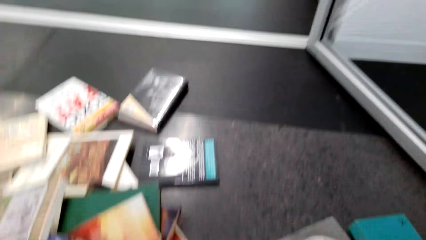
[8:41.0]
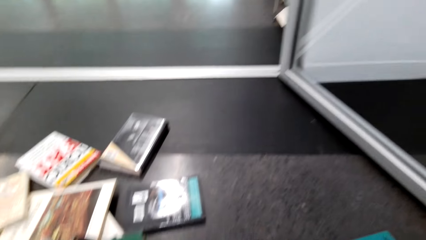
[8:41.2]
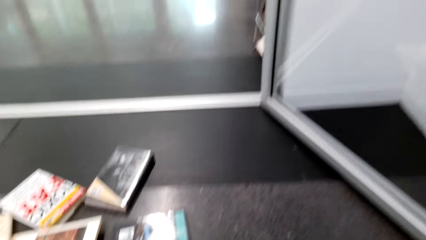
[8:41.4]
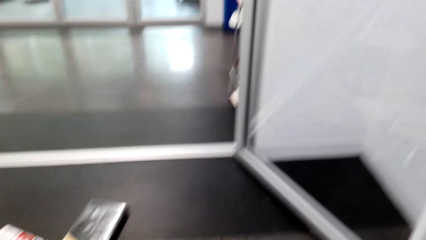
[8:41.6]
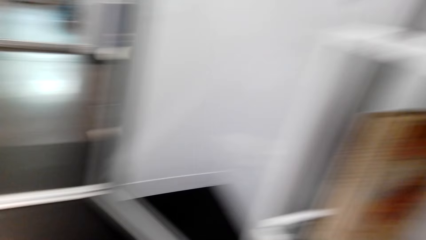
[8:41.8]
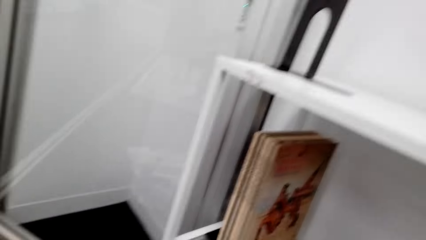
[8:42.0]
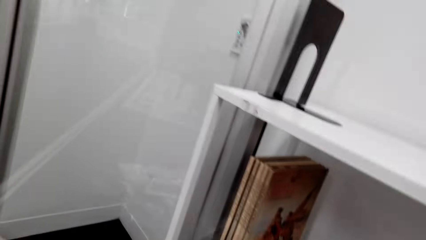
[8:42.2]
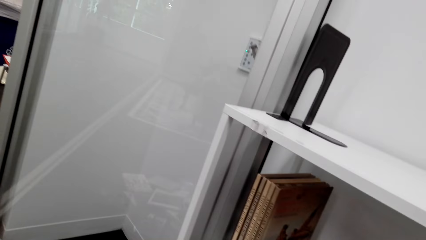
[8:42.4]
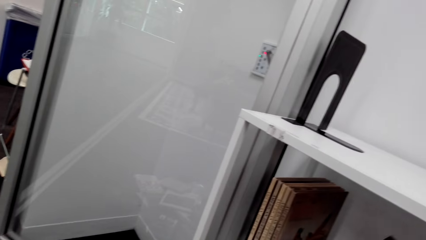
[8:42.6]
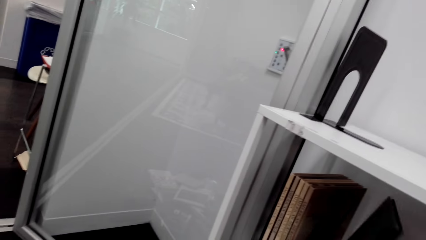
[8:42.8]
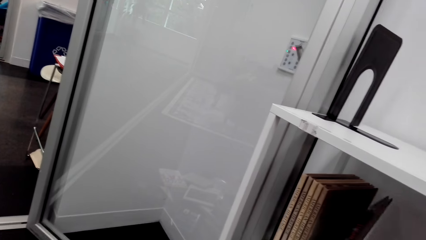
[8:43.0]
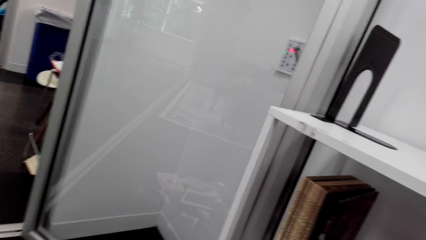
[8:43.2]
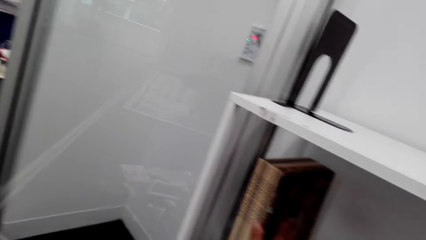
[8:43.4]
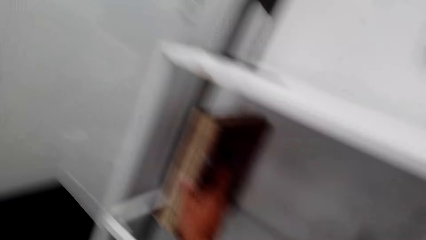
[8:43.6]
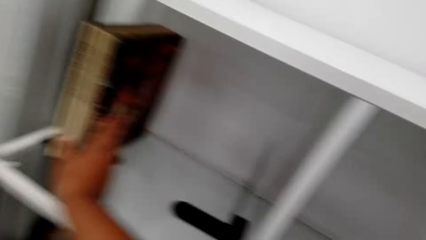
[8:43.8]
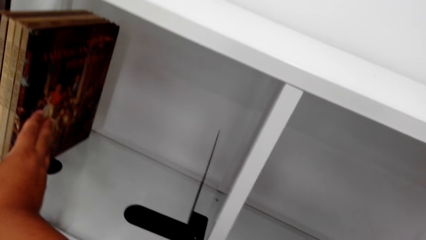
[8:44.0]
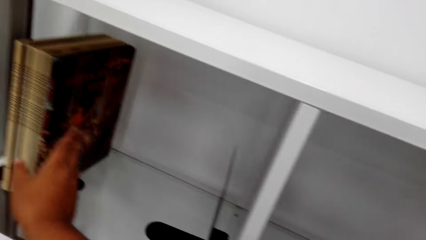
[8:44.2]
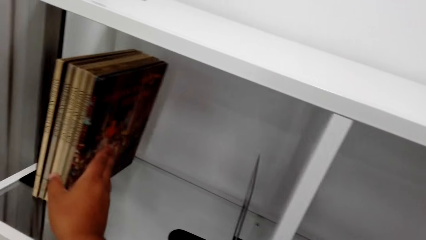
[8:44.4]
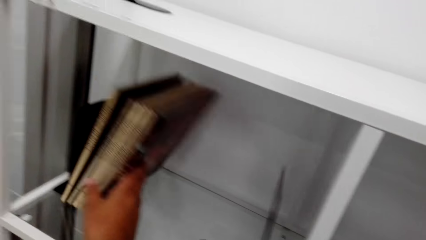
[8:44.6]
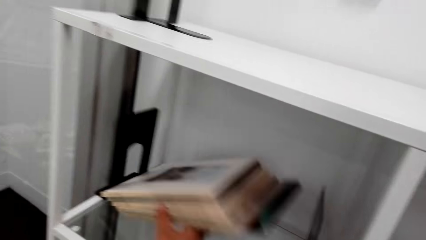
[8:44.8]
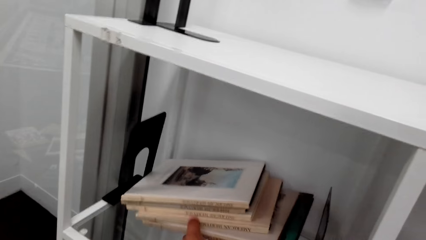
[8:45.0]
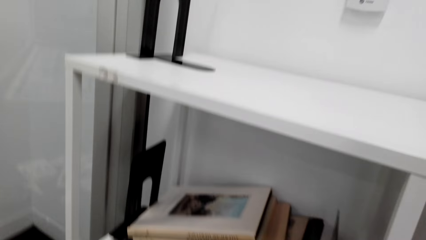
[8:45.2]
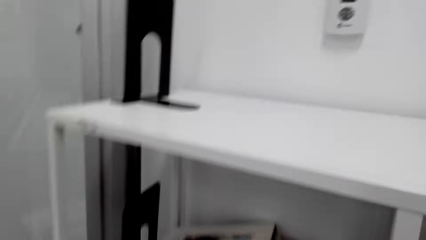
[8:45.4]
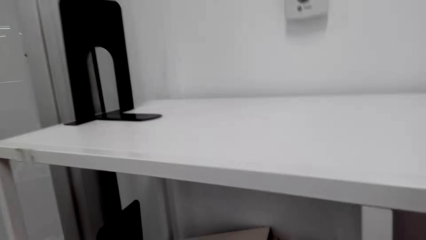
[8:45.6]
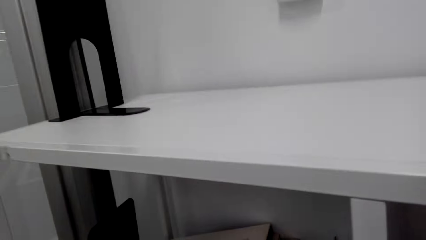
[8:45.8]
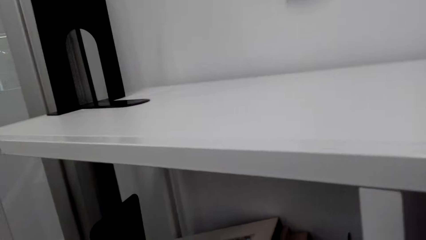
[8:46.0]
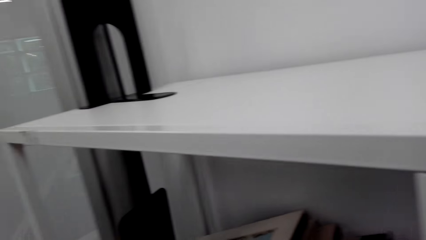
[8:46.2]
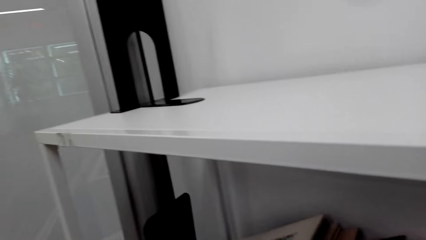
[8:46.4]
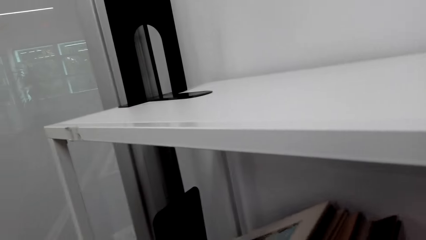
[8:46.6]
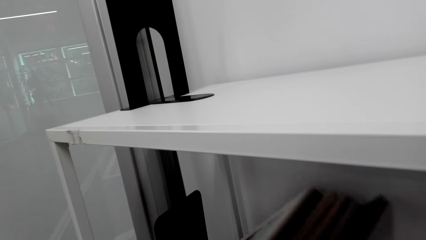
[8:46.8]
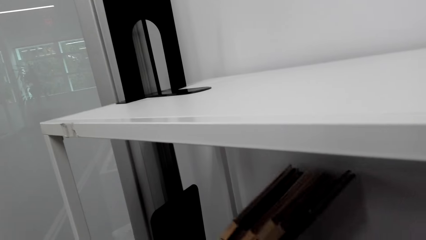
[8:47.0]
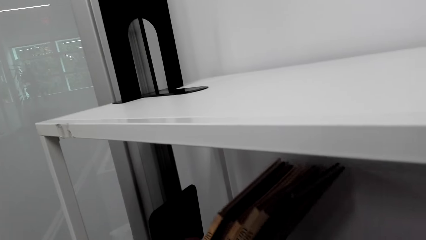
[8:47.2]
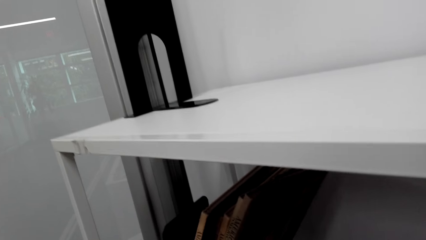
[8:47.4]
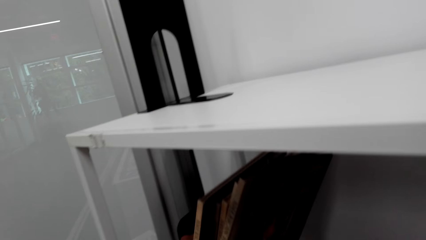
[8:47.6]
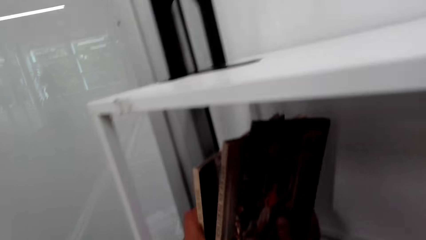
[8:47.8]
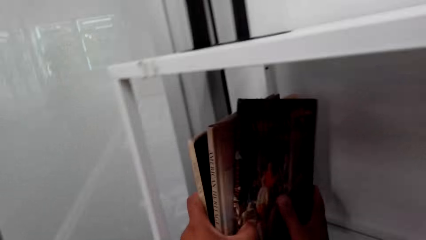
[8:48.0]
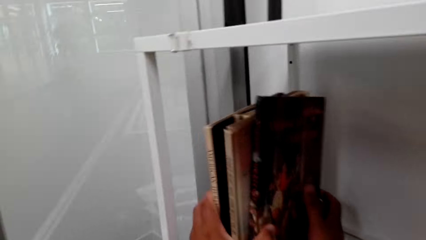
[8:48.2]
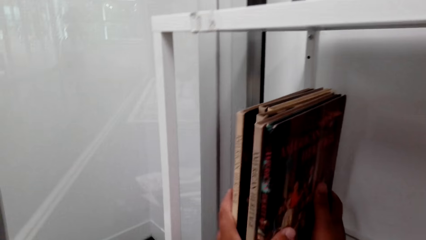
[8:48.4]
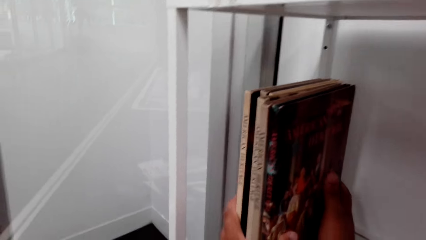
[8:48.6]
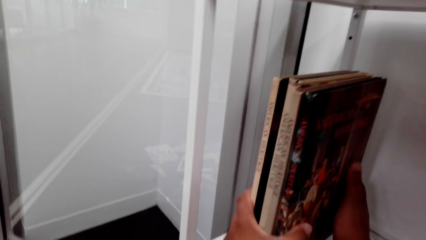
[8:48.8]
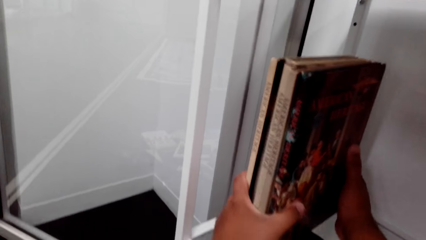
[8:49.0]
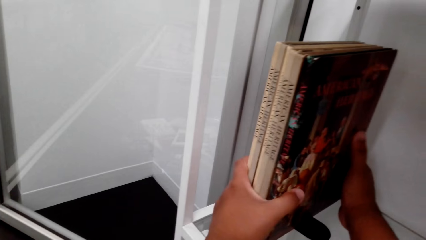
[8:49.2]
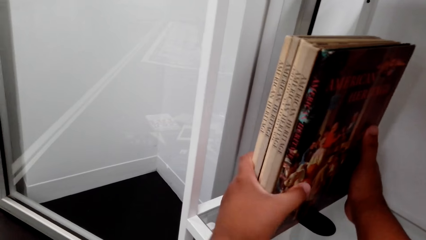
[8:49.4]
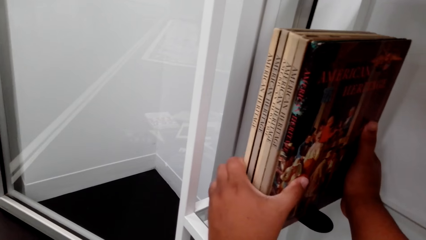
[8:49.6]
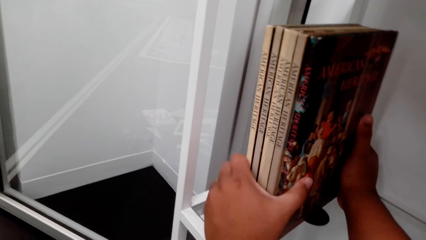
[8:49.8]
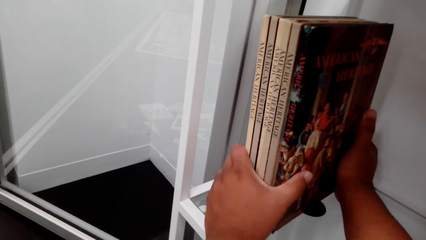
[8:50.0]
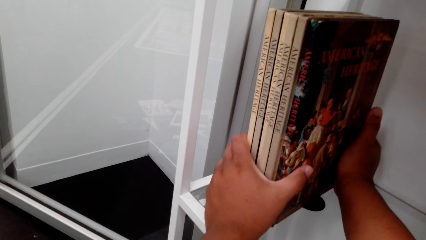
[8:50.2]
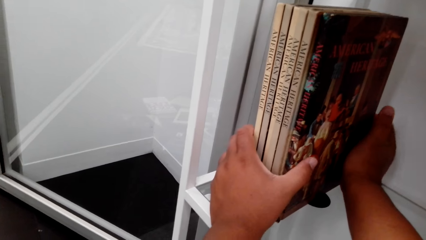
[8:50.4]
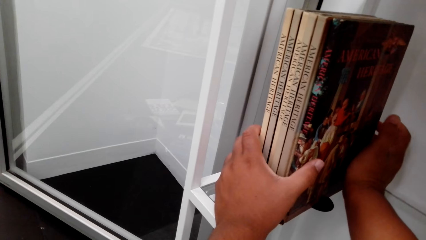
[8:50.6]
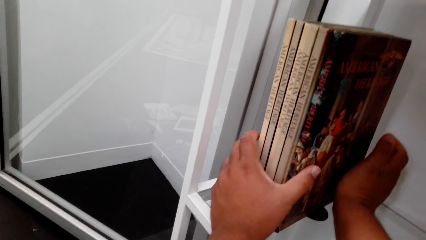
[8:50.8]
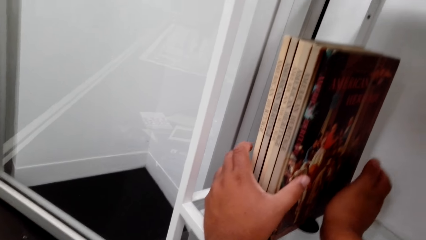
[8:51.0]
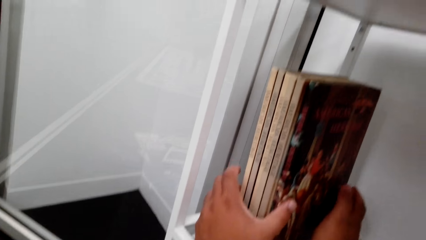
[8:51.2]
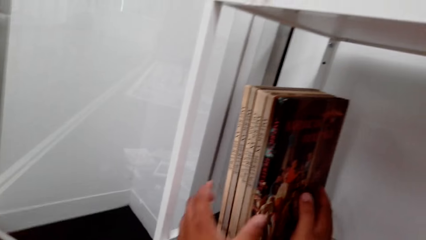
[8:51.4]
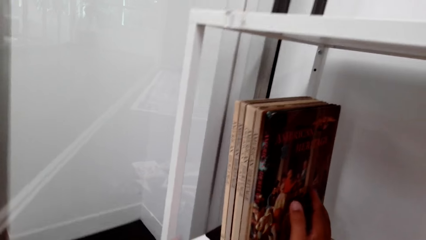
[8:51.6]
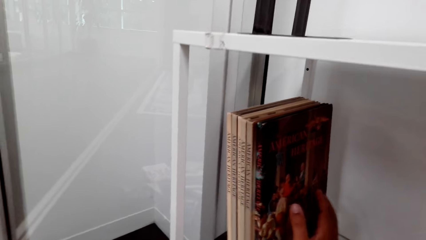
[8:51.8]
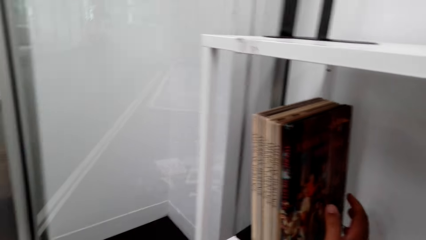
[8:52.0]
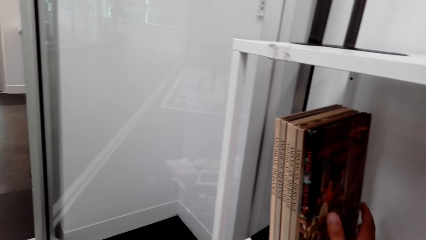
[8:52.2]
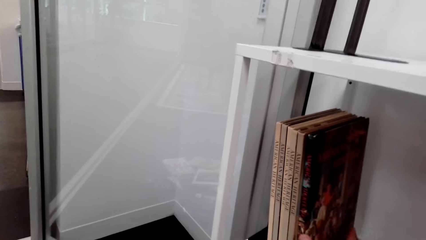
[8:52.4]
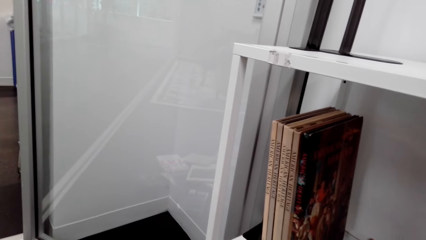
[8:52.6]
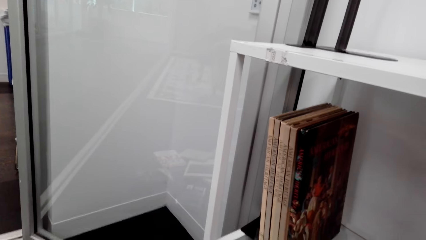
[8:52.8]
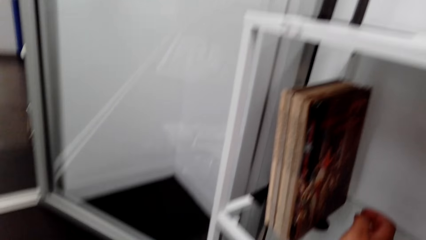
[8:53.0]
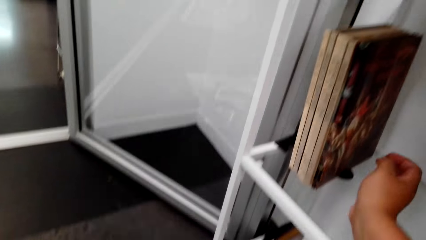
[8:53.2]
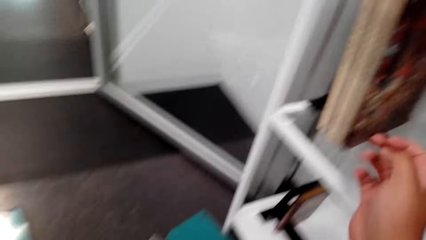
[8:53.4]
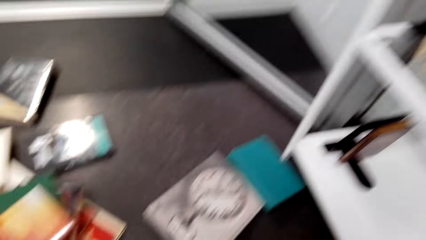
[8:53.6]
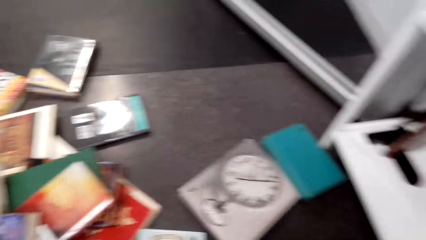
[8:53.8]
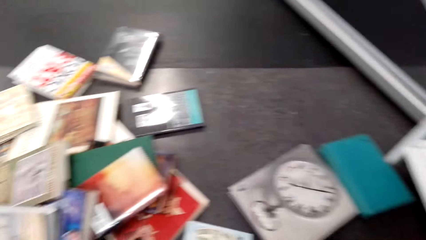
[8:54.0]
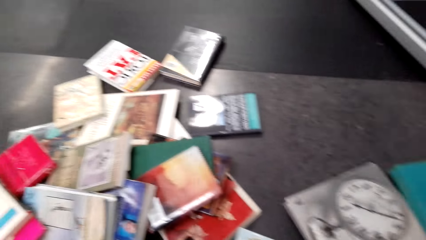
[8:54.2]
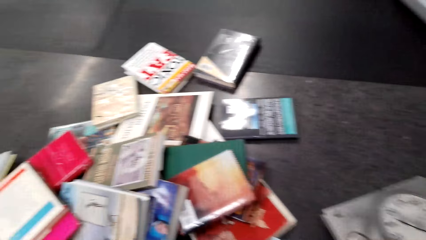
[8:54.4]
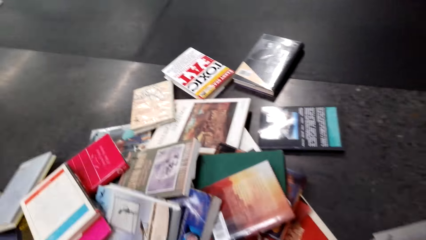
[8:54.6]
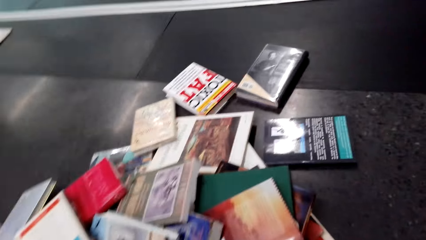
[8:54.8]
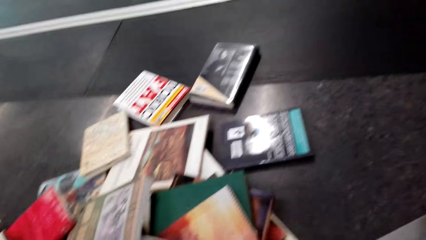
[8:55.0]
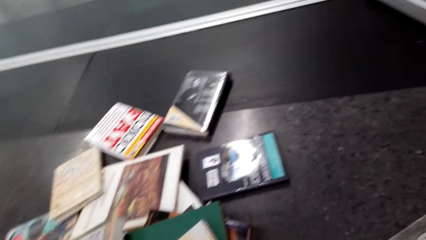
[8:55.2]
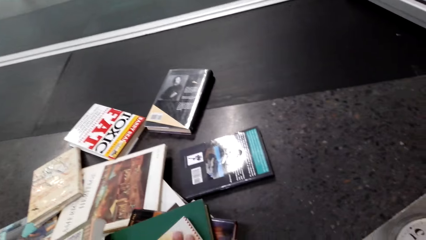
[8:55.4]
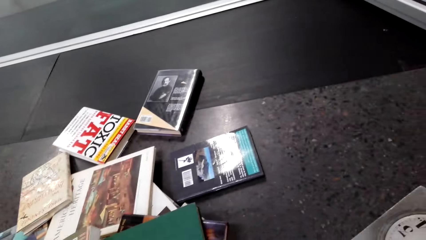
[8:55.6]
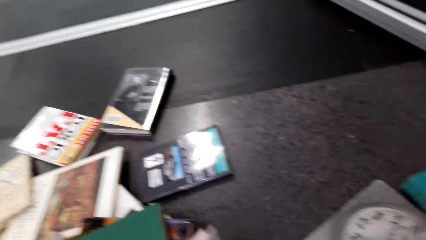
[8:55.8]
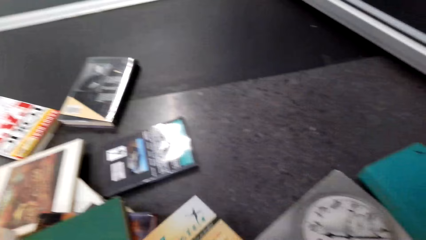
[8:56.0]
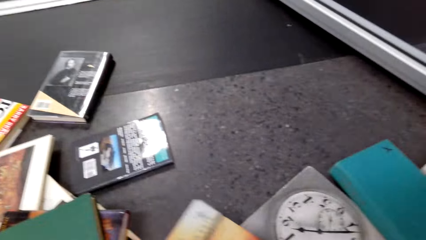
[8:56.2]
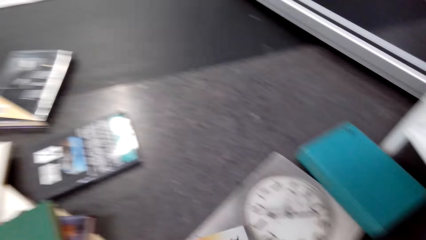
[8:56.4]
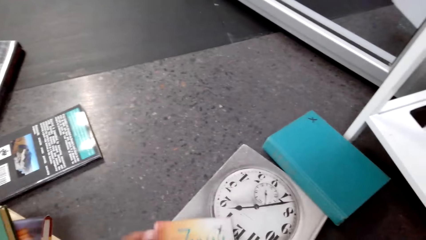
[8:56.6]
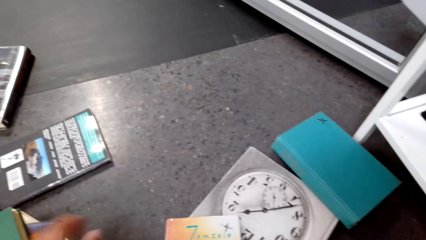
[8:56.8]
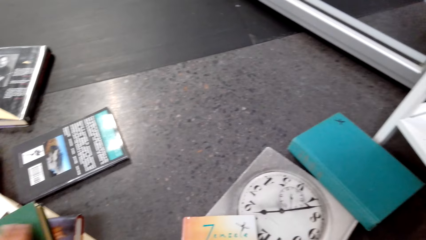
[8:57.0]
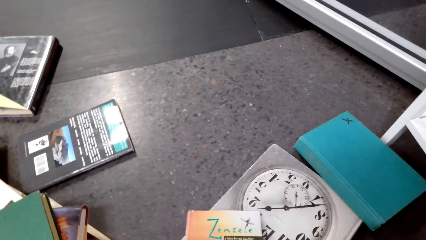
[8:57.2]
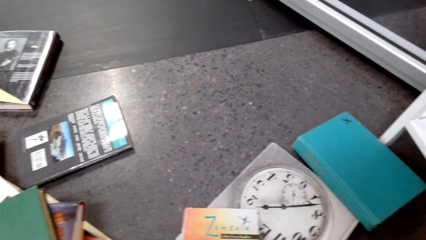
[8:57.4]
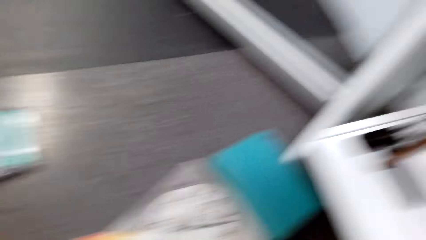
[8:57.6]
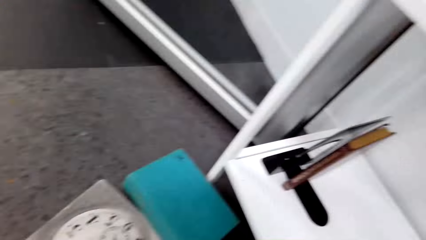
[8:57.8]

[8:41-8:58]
The camera wearer looks around. They look at the shelf. They place the book on the shelf. They push the book on the shelf. They lift the books on the shelf. They look at the shelf. They push the book on the shelf. They place the books on the shelf. They push the book on the shelf. They move both hands. They look at the books on the shelf. They move the right hand. They walk in the room. They look at the books on the floor. They lift the book from the floor. They place the book on the clock. They look at the books on the floor.
